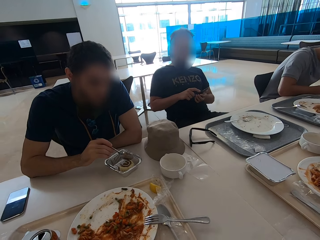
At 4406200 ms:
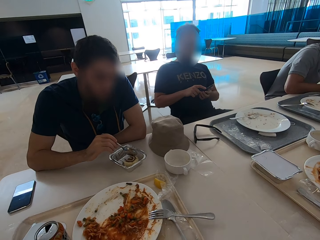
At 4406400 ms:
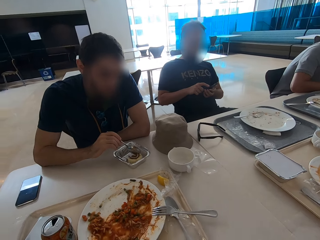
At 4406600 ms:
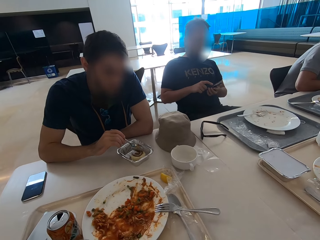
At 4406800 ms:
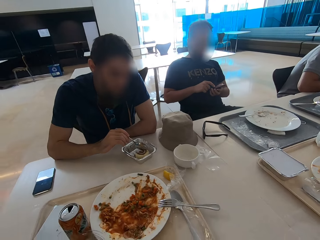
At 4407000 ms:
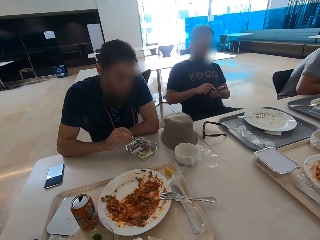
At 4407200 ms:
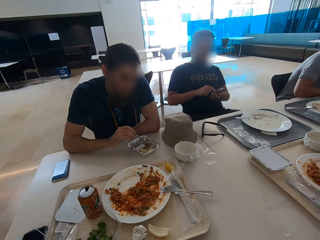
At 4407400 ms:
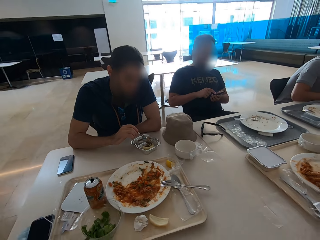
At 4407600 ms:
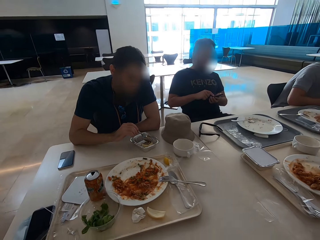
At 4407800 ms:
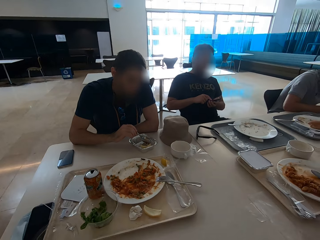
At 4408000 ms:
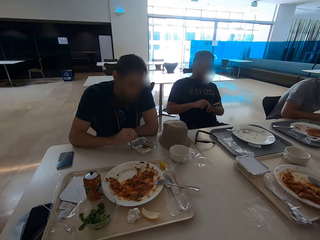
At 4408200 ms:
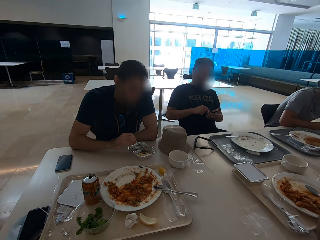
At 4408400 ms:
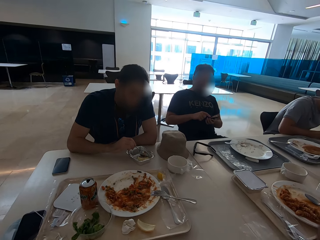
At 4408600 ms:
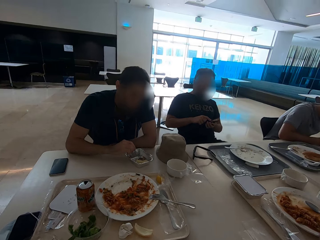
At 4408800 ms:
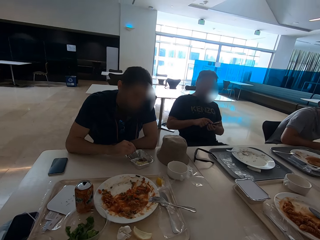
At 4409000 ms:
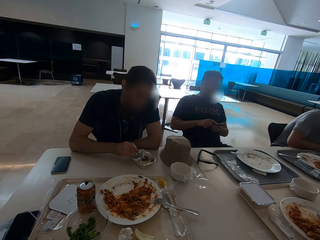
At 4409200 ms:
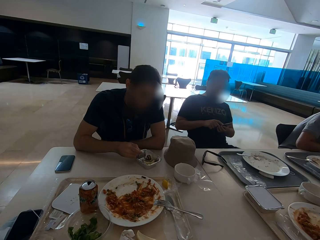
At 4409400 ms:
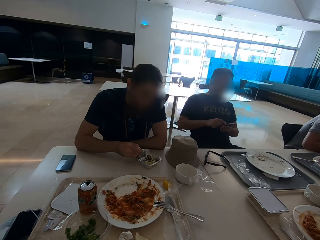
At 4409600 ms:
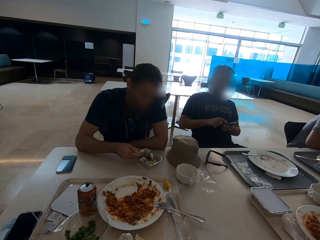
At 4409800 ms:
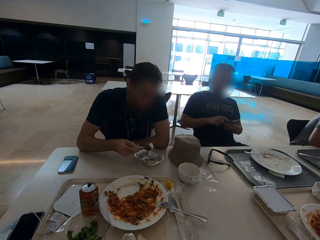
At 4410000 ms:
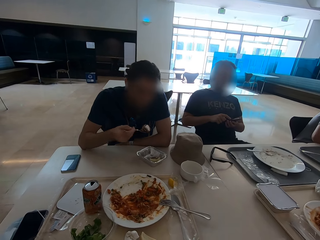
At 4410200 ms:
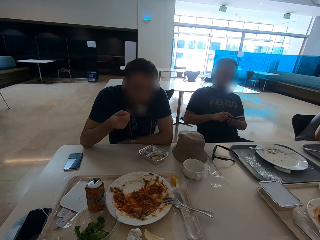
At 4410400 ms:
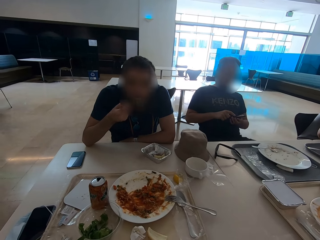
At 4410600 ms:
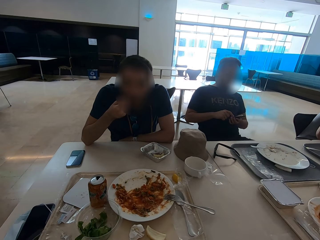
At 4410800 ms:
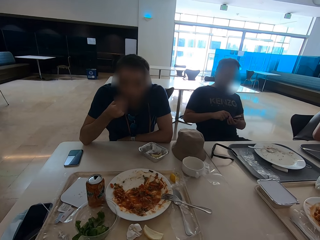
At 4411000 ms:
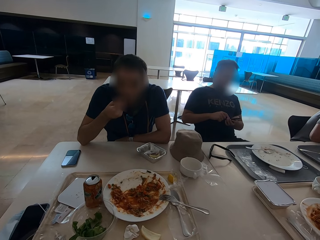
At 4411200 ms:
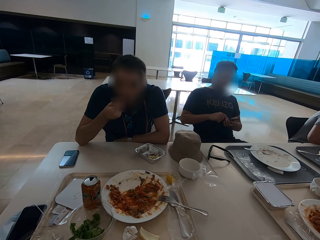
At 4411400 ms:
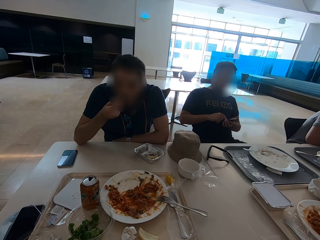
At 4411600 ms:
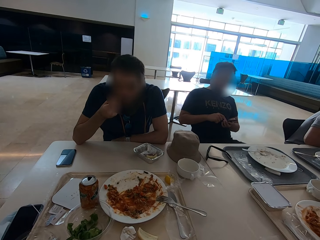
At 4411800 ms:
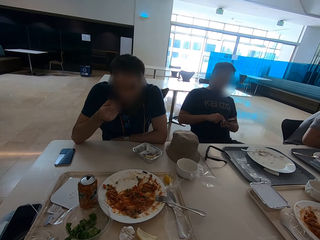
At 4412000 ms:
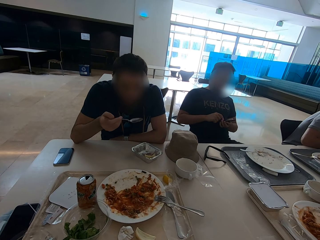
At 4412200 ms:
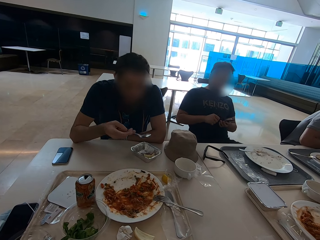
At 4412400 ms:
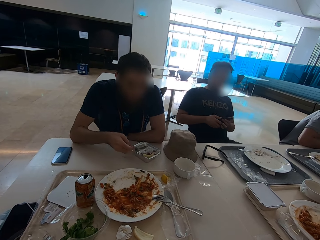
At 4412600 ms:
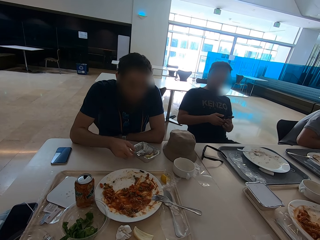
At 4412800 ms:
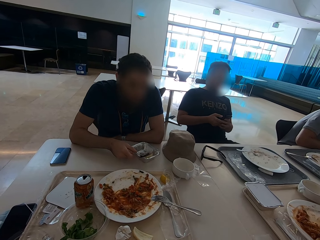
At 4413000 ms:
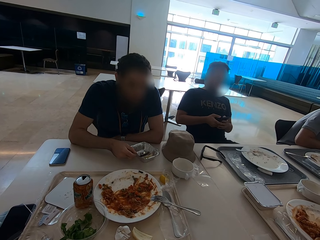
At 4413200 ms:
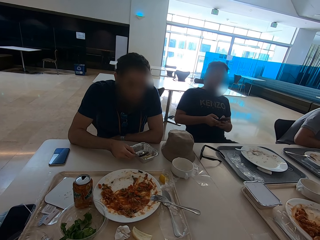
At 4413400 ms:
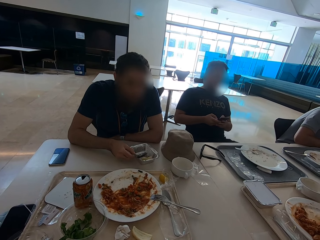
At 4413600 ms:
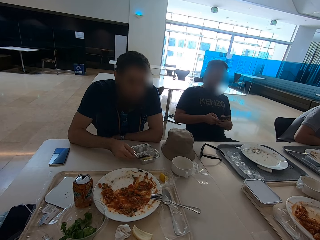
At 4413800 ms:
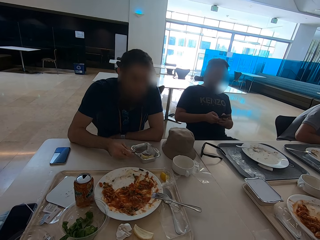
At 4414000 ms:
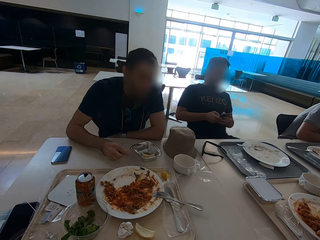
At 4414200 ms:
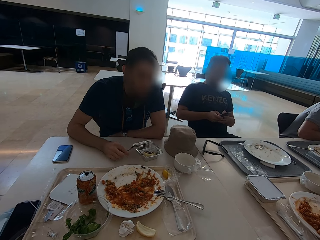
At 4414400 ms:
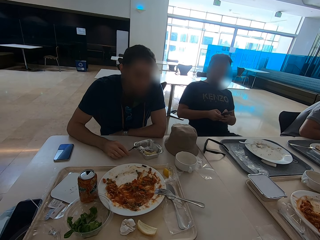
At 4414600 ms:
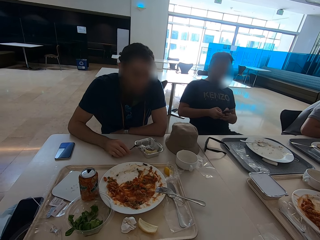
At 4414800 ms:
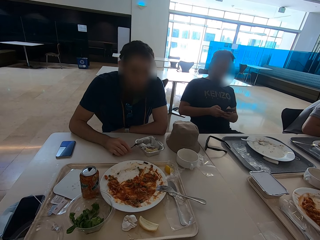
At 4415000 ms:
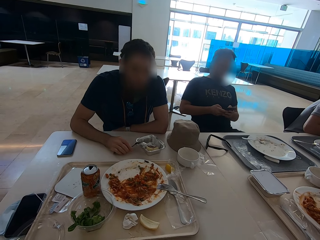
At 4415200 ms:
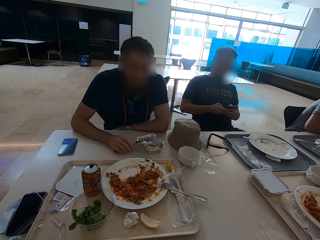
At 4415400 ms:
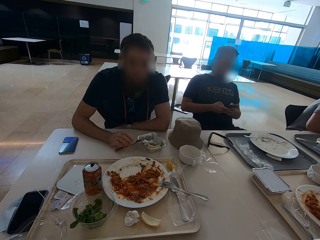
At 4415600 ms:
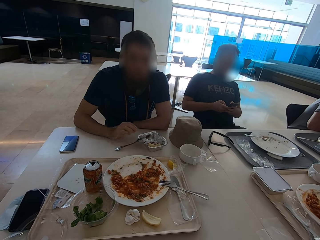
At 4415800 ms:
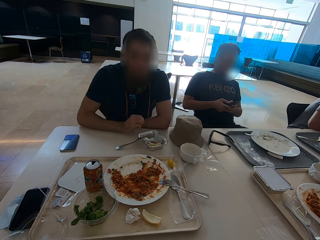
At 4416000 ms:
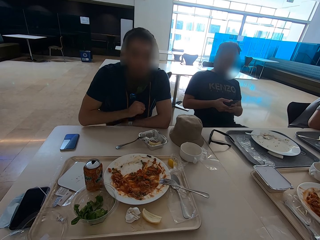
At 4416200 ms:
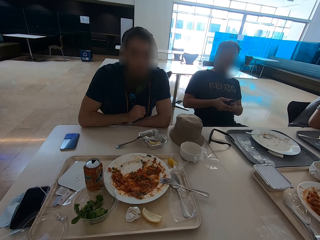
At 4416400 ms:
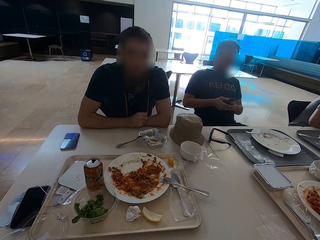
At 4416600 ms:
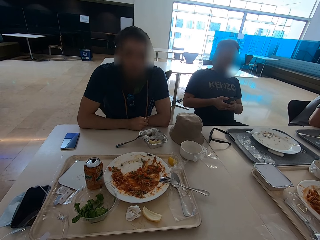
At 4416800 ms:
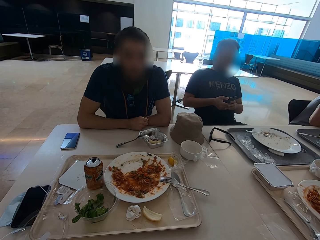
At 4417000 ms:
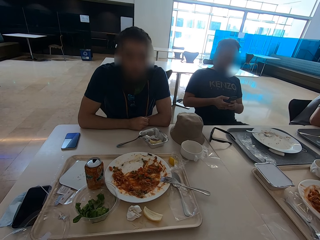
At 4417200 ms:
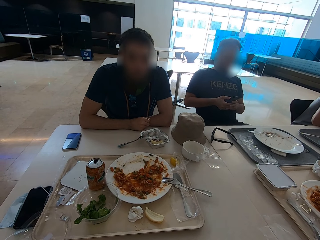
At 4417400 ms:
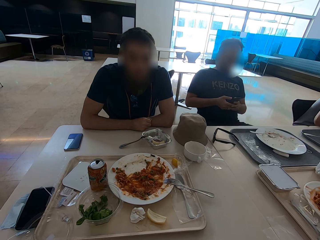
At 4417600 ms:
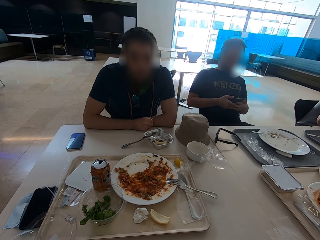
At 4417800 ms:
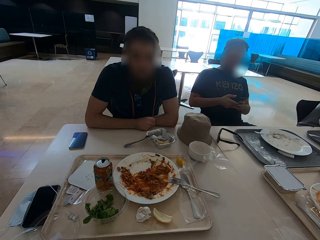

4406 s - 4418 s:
A man scoops a cake in a dish with a spoon. The man puts the cake in the mouth with the spoon. The man moves the dish on the table. The man puts the spoon facedown on the side. The man moves his hand.

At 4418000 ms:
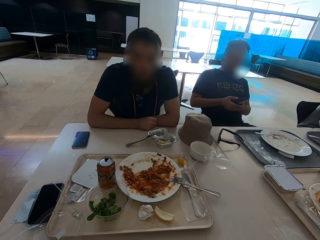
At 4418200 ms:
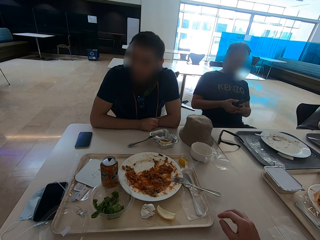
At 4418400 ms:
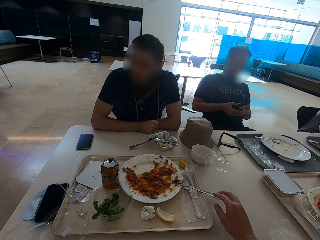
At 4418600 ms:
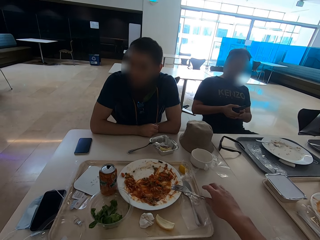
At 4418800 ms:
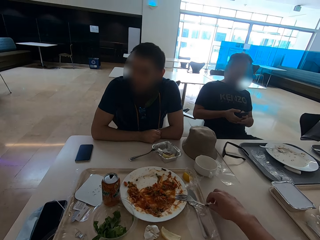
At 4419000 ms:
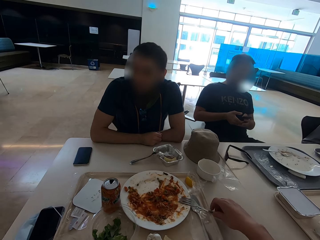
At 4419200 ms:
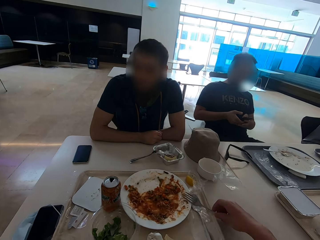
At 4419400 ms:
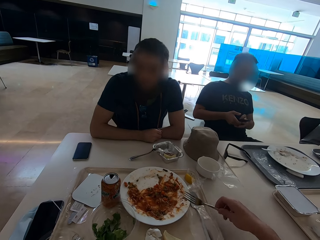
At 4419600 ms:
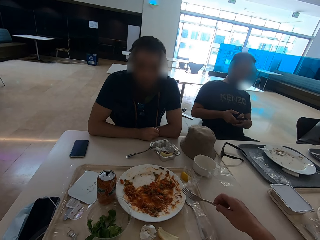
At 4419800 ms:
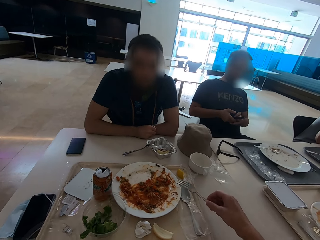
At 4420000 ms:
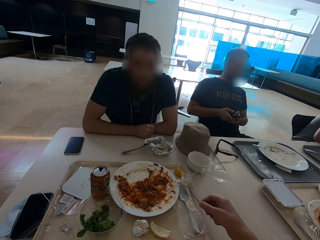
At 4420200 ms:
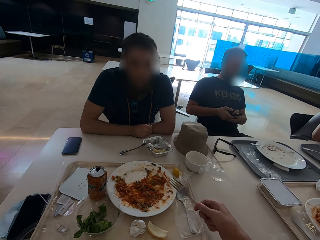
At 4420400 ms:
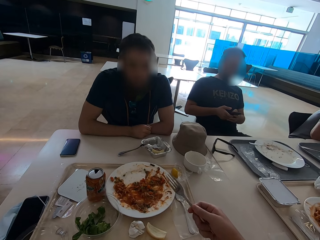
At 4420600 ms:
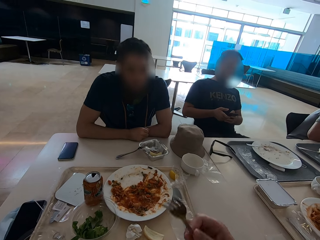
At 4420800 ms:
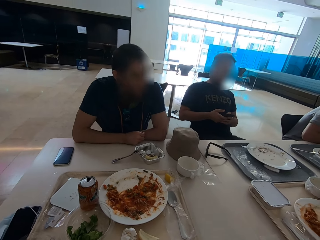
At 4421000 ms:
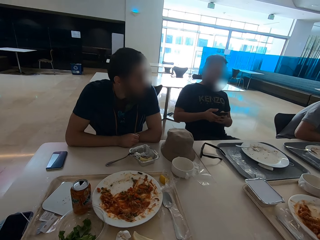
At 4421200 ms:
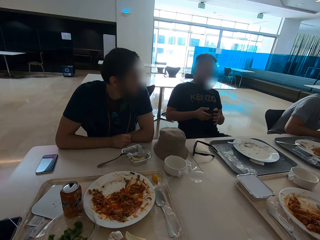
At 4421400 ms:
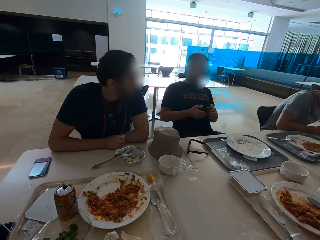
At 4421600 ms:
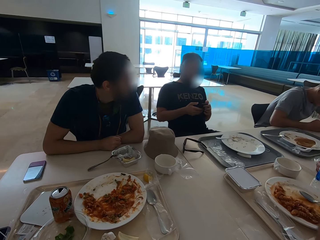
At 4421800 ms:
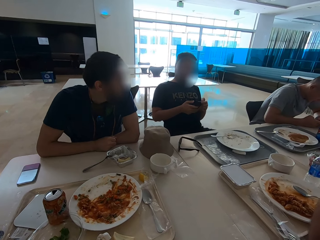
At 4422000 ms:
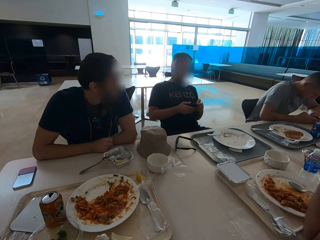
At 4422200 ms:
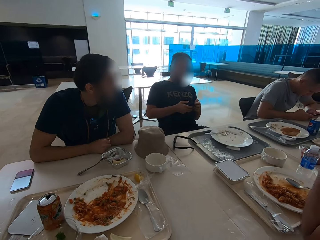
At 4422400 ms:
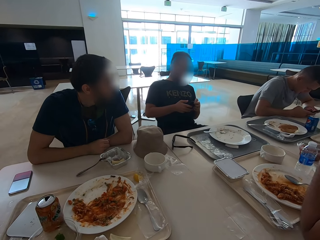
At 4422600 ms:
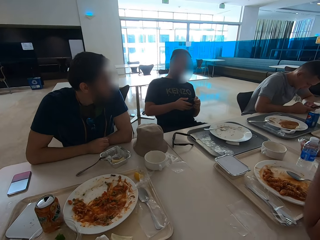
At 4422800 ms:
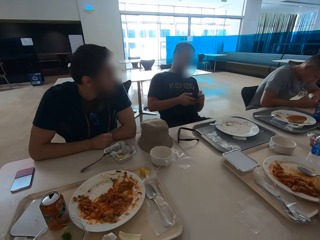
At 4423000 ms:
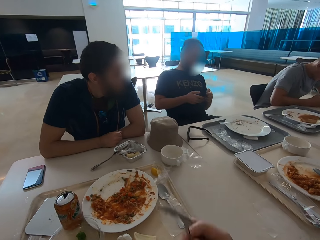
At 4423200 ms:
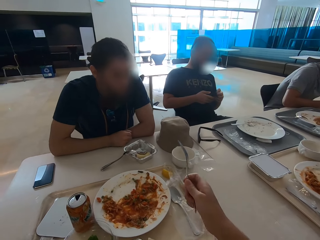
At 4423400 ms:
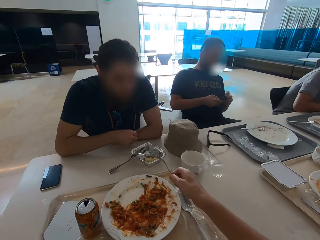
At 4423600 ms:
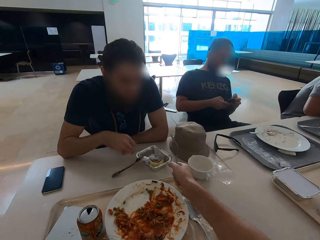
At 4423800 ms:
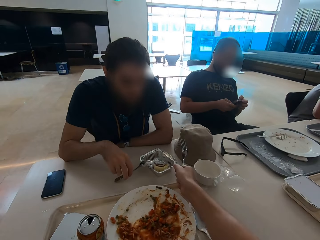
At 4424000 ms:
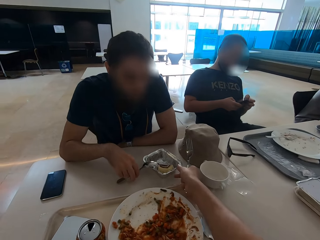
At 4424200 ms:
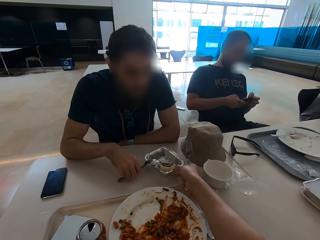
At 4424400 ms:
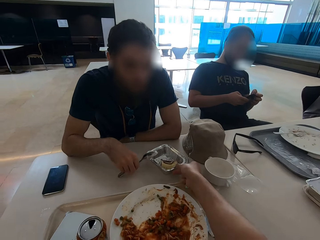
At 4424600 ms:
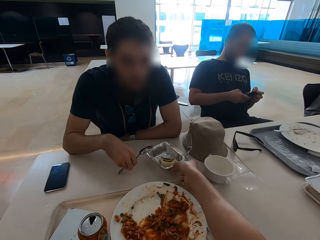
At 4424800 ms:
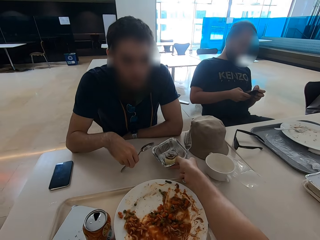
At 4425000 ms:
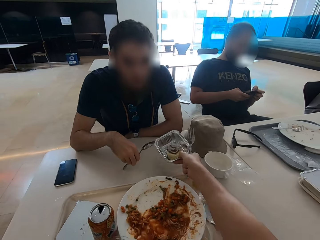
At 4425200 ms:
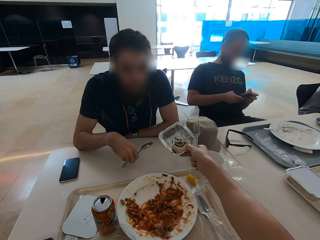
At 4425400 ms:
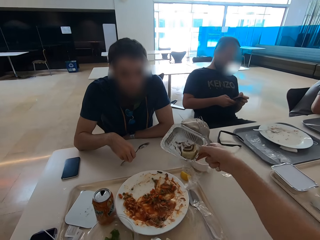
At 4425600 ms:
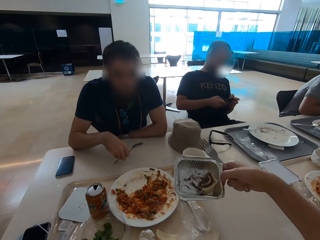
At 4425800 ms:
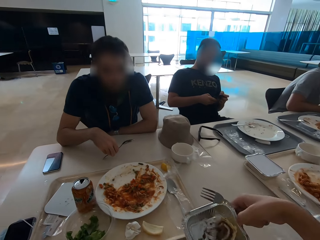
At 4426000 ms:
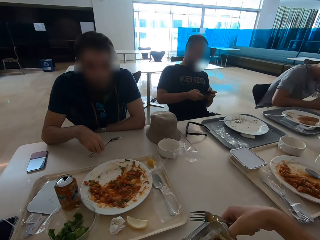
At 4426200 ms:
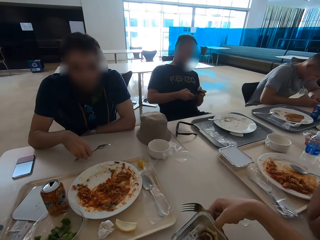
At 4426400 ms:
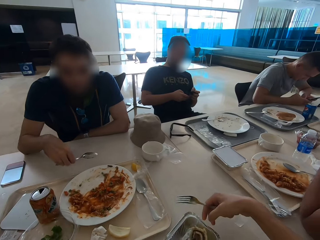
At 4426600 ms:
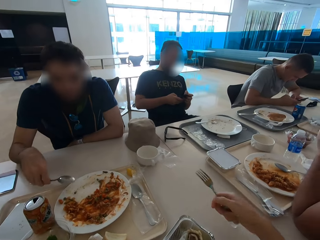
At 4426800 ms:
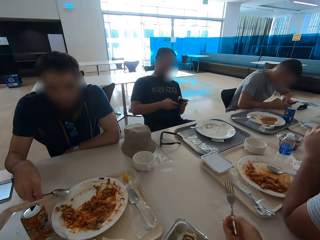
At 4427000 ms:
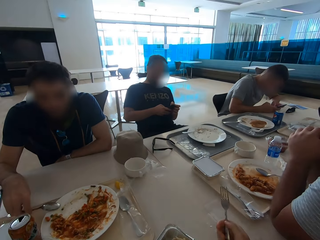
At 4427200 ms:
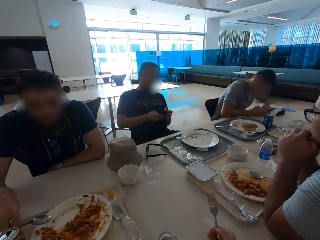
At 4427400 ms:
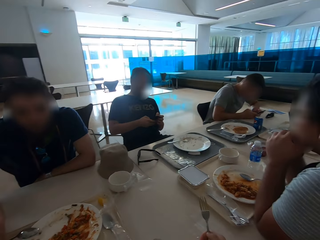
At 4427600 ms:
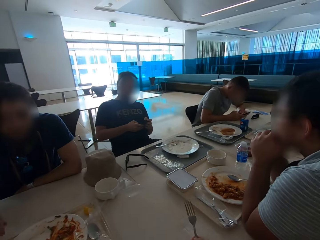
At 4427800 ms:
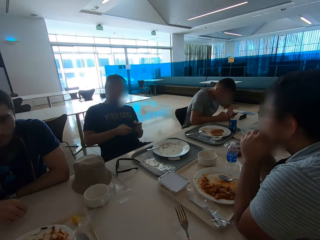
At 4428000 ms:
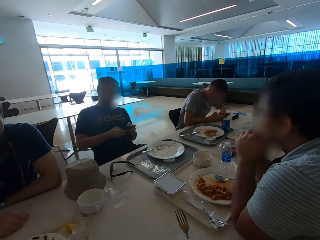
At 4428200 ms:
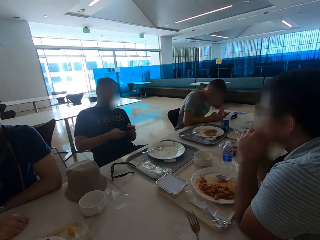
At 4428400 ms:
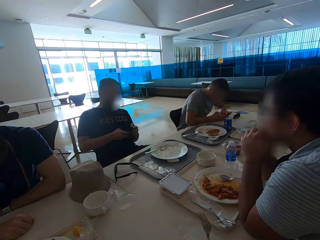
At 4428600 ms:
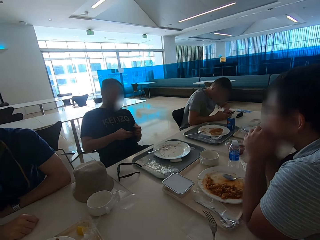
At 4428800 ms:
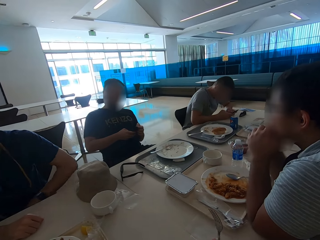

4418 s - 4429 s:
The camera wearer takes the fork from the side of the plate. They turn the fork. They look around. A man sits close to the camera wearer. The camera wearer stretches a hand. They take the container or dish with the cinnamon roll on the table. Another man holds the spoon and picks up the spoon. The camera wearer moves backwards. They put the dish on the table. The first man sits close to the camera wearer. The other man leans the spoon on the plate. The camera wearer looks around.
